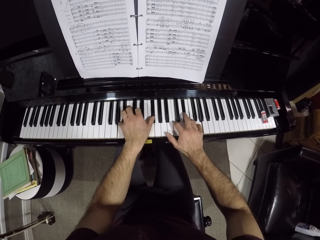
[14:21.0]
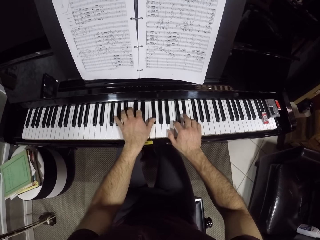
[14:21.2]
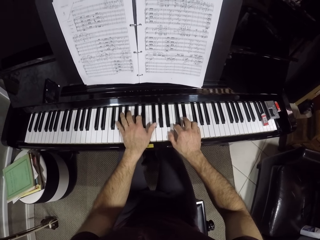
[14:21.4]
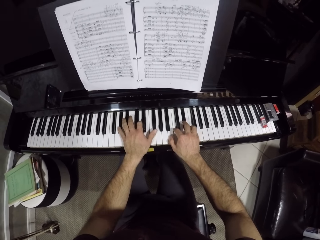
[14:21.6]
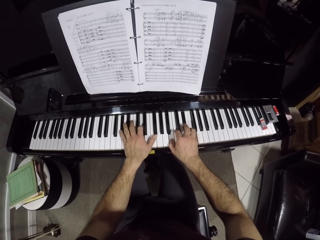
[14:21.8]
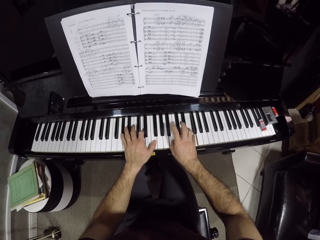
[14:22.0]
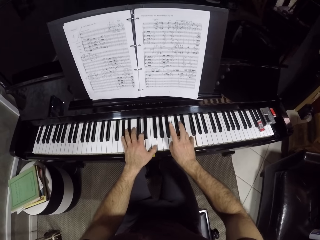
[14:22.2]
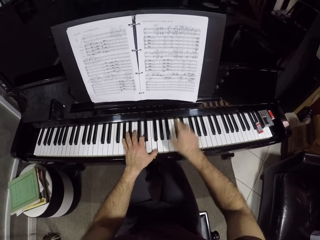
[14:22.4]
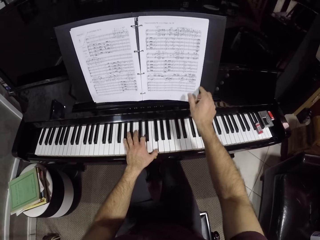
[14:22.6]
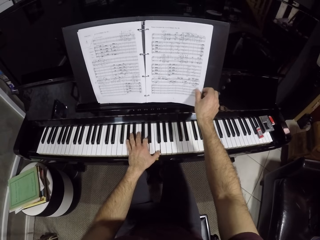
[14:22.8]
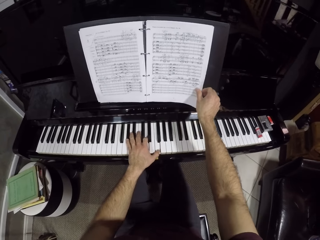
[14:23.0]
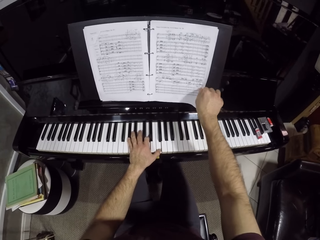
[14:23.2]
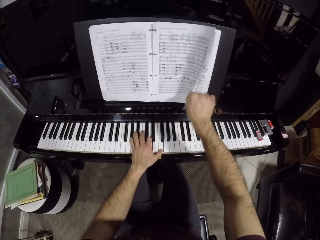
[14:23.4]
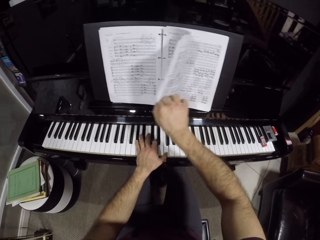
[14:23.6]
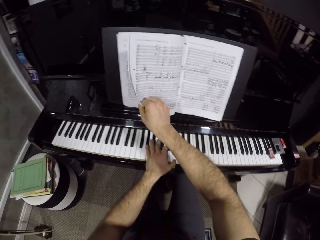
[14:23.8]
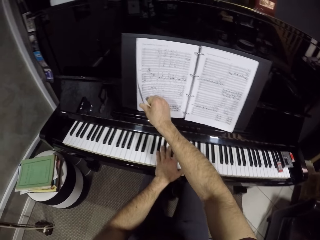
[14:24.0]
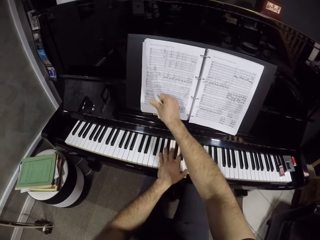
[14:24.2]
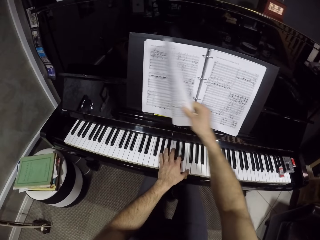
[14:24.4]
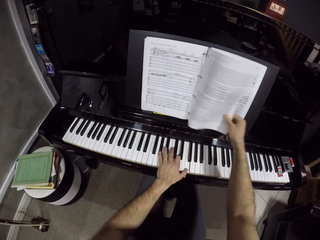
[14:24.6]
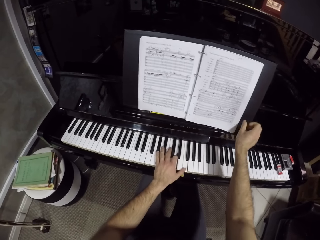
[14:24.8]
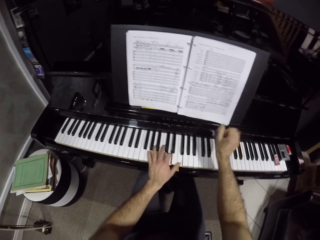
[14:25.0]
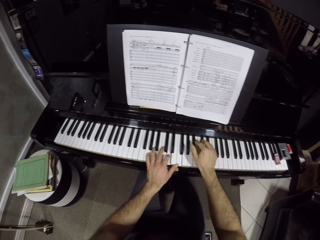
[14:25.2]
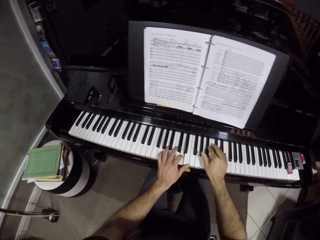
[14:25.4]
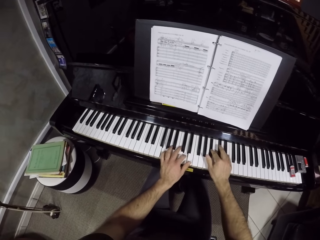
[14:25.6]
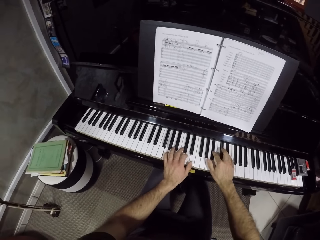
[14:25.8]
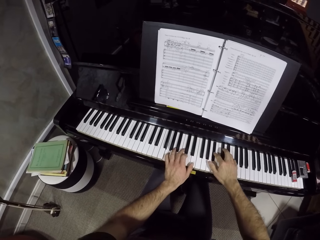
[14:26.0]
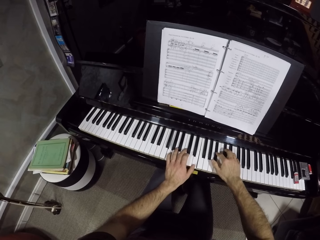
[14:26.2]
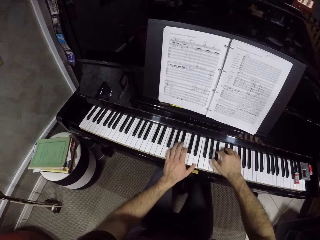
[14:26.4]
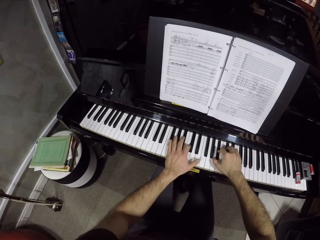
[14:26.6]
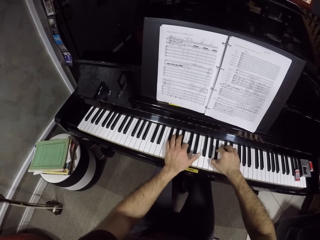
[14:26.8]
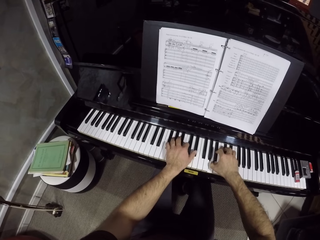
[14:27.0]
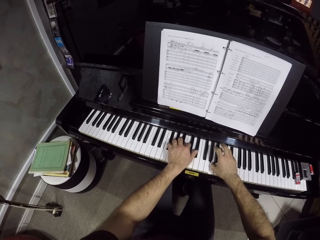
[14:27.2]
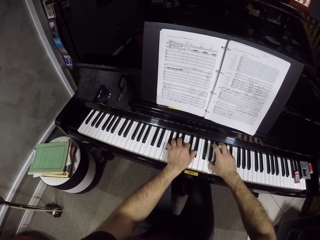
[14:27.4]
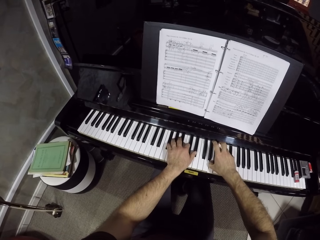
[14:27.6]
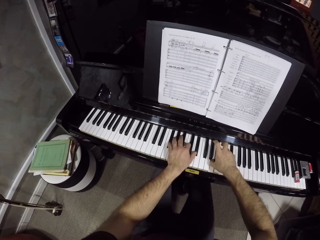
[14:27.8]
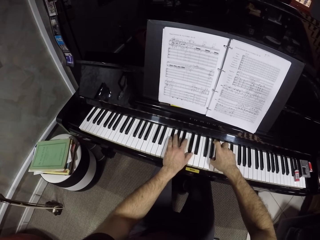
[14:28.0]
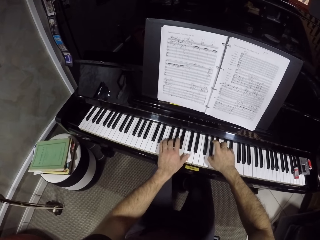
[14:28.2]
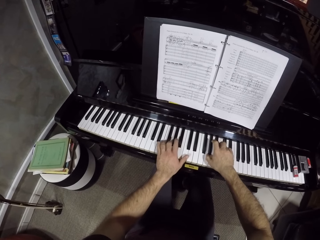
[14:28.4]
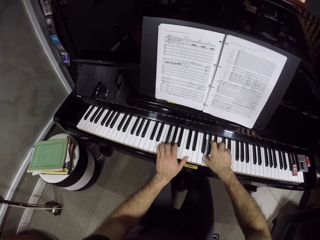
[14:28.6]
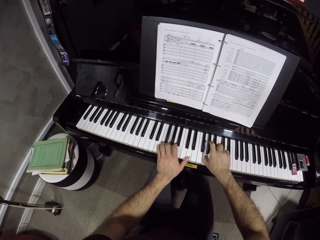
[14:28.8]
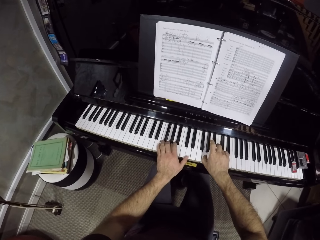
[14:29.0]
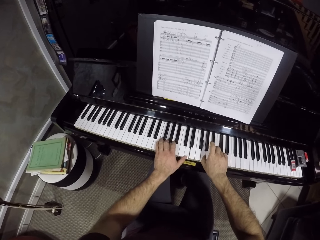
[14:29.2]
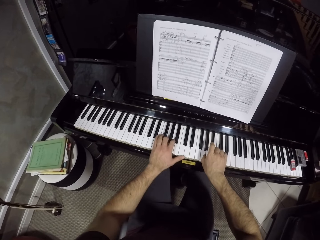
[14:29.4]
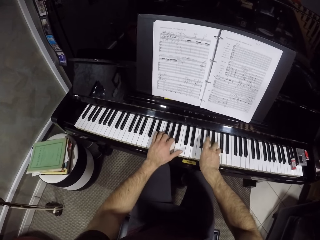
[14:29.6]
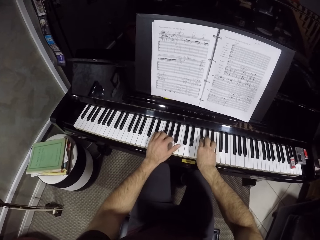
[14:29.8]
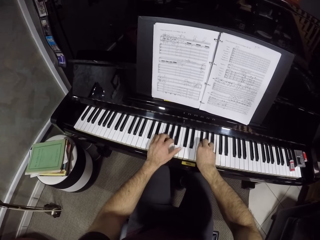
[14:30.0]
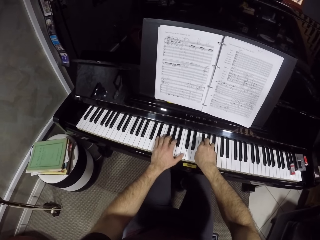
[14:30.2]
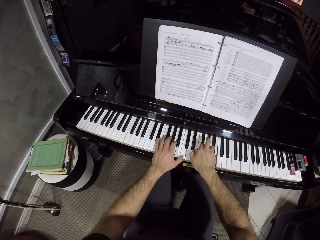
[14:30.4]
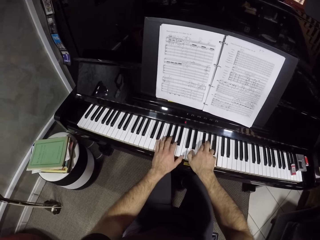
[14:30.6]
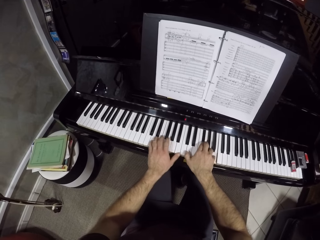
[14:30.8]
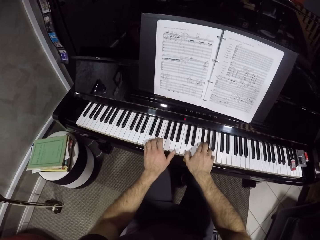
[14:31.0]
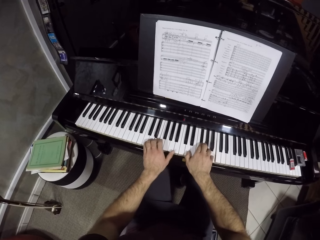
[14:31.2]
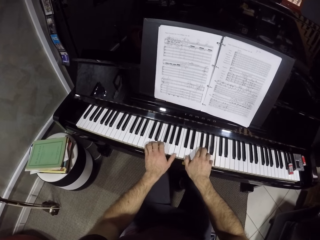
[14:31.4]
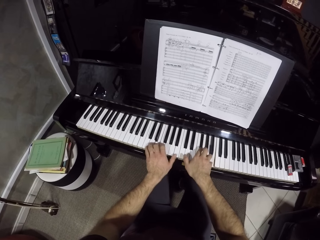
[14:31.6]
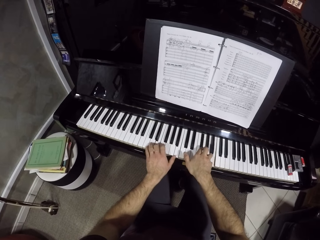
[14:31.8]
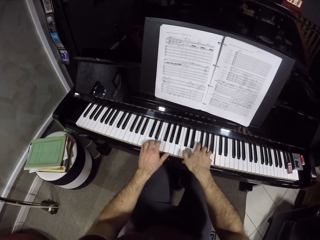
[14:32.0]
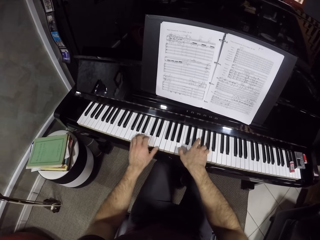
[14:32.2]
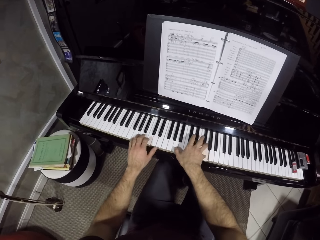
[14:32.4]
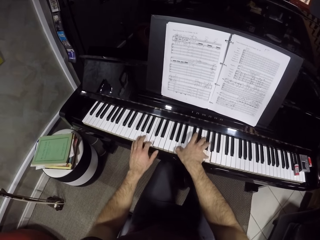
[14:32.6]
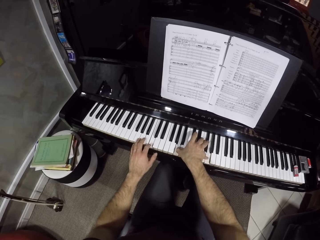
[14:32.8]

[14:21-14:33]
The camera wearer turns a page of a music book with his right hand. He plays the piano with his hands.

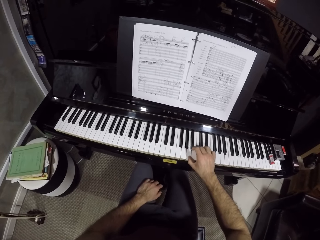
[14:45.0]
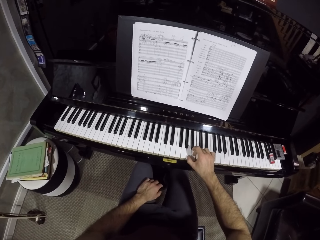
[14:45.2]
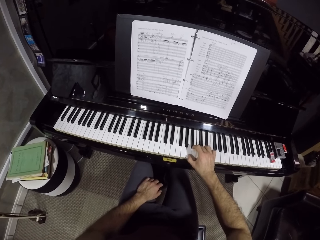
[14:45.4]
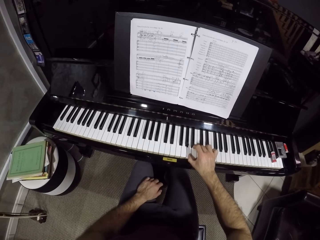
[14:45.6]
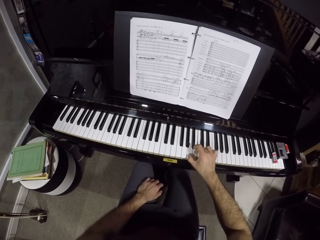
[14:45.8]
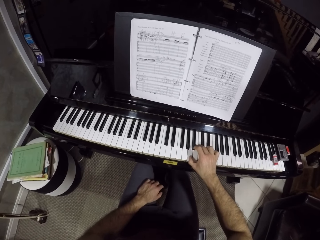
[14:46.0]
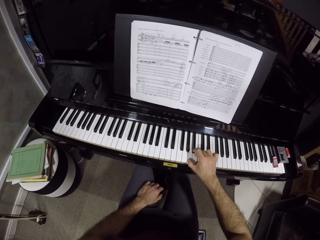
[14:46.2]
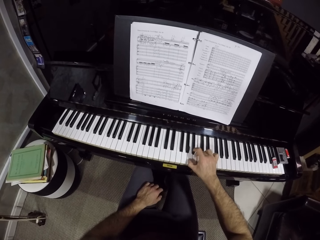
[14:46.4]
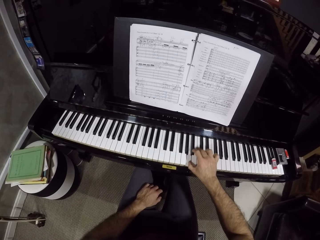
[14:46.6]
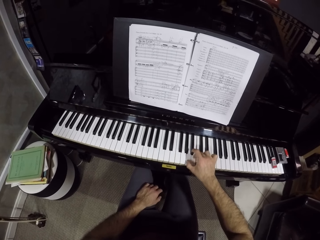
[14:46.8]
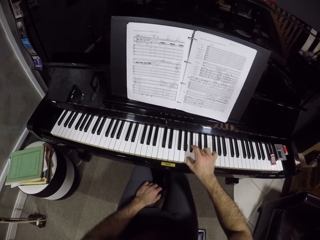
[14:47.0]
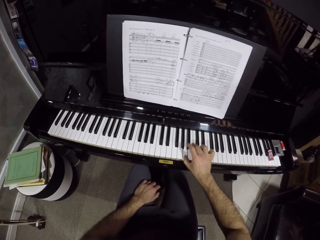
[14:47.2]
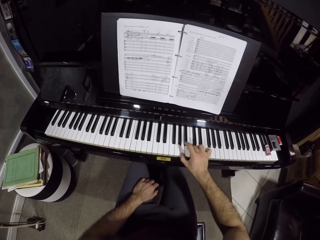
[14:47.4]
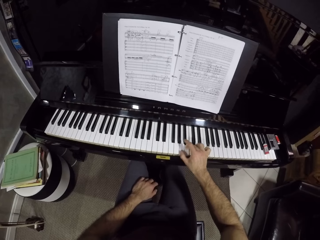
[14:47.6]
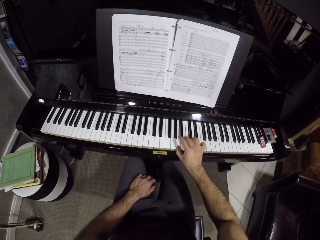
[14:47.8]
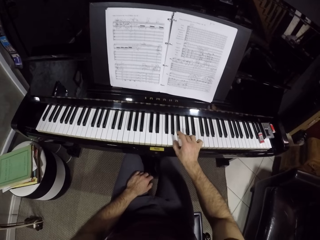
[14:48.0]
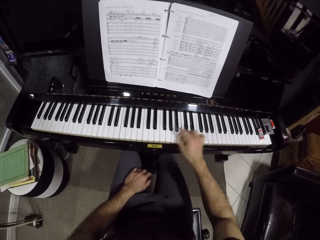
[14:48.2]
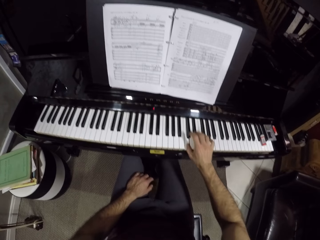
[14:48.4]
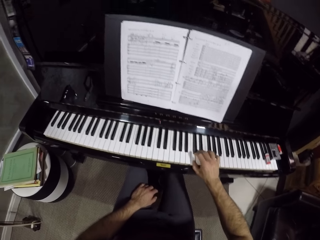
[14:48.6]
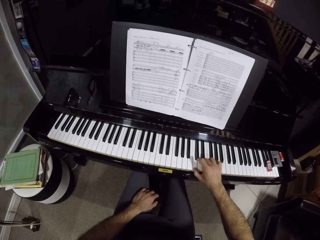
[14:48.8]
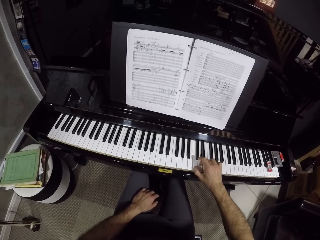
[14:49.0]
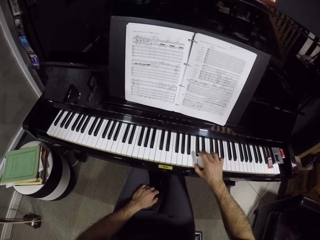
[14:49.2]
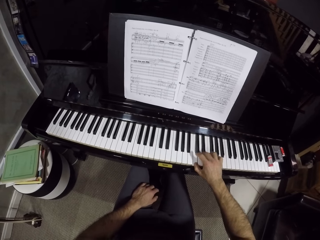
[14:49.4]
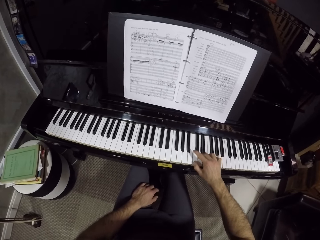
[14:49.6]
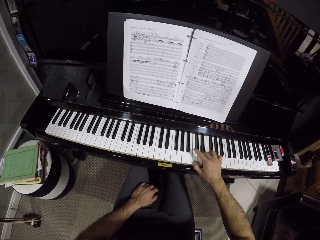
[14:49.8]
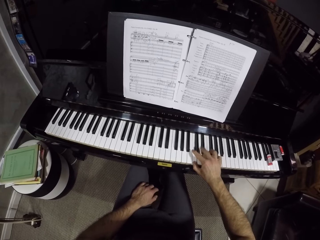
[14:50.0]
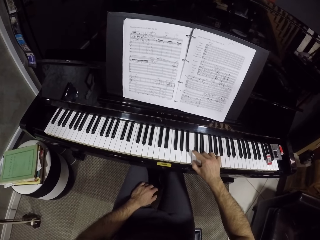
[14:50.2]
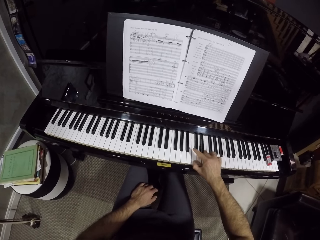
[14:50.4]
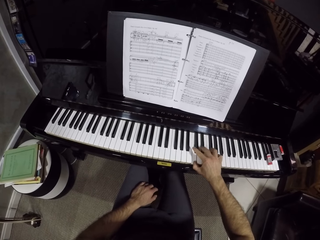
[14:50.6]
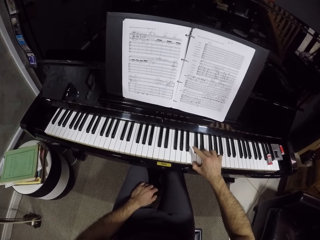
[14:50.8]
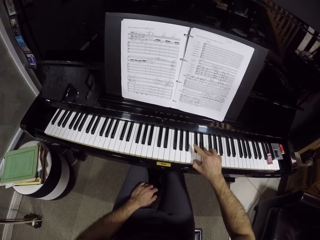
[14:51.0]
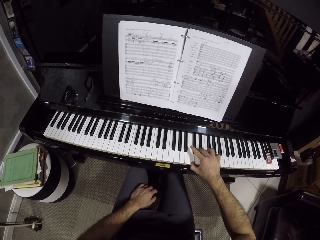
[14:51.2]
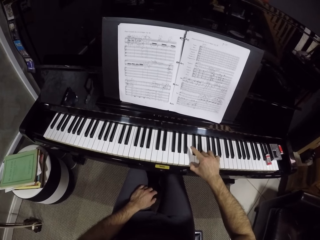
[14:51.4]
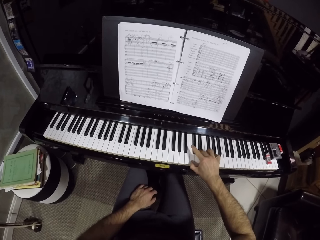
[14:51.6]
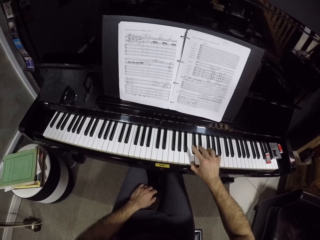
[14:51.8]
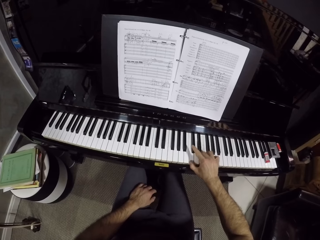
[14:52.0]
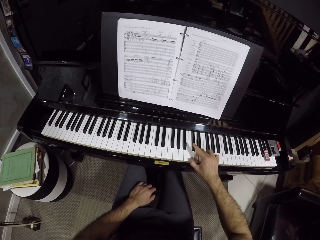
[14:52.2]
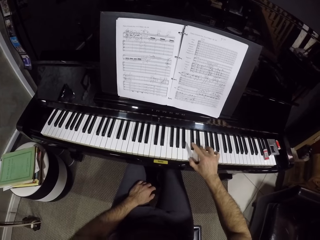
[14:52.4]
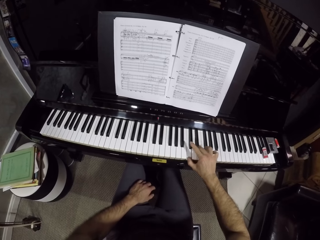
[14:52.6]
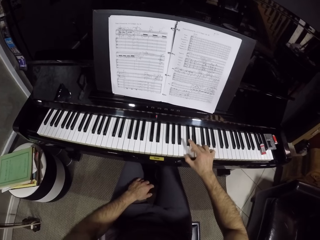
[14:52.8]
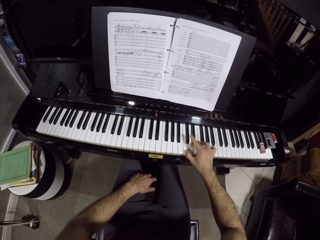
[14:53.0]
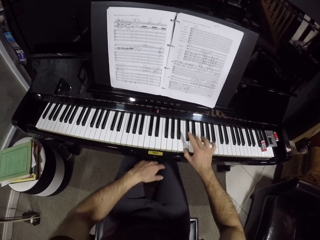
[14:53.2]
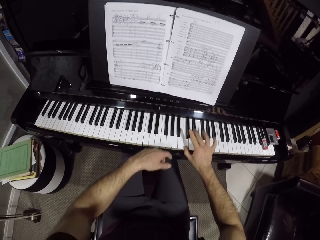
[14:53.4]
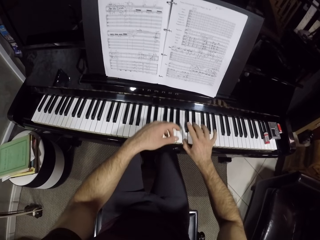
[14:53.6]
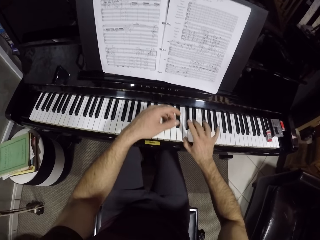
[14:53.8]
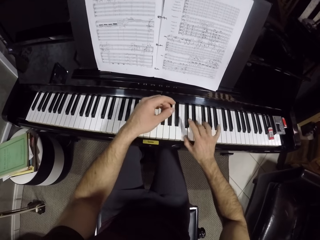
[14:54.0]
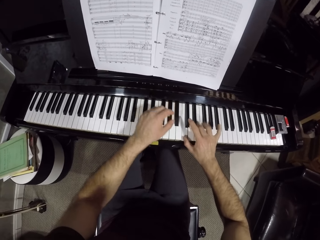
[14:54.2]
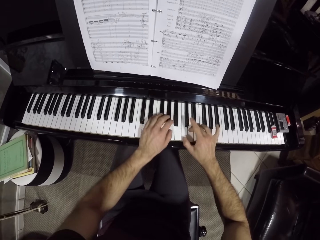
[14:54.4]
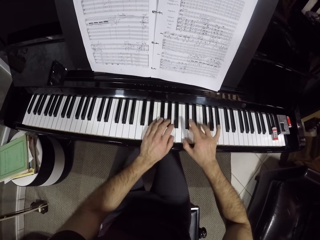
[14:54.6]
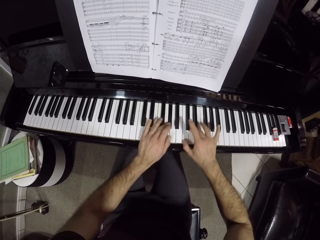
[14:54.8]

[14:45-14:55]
The camera wearer places his left hand on his lap.
